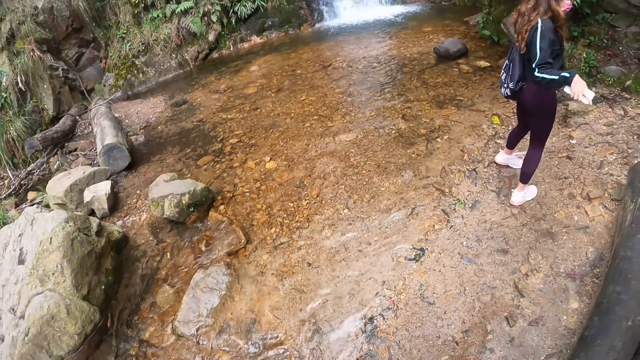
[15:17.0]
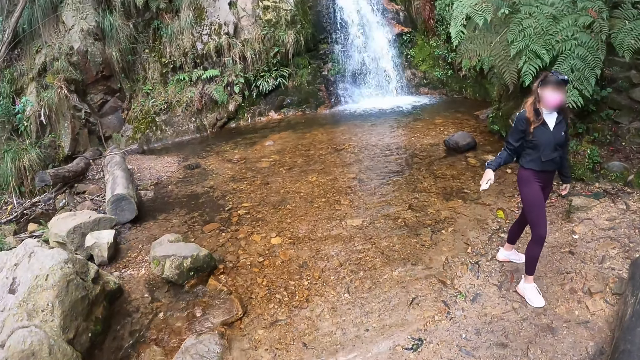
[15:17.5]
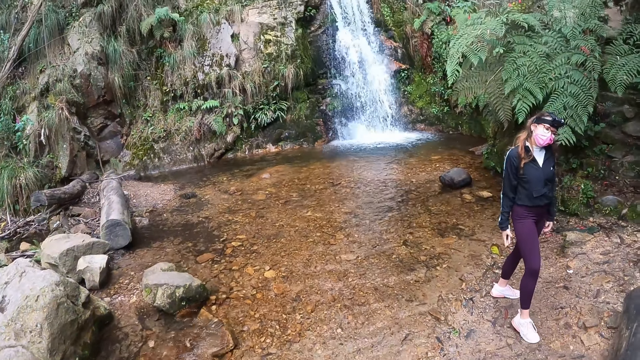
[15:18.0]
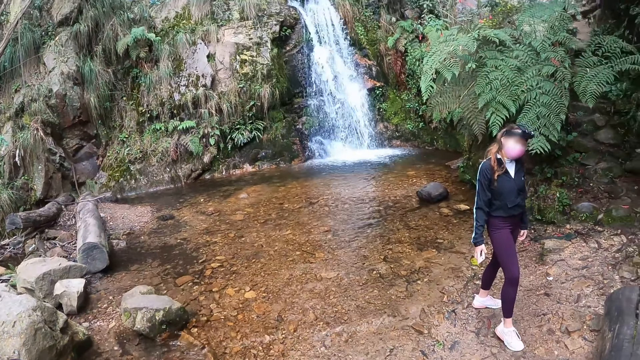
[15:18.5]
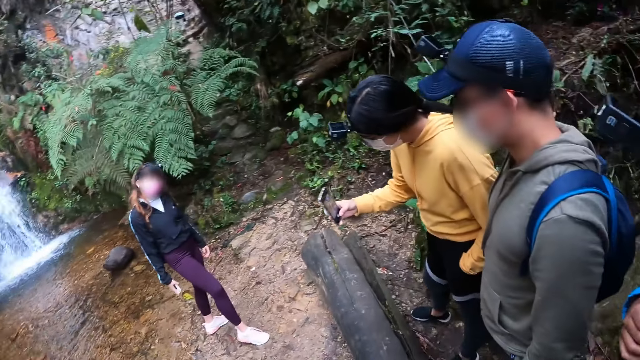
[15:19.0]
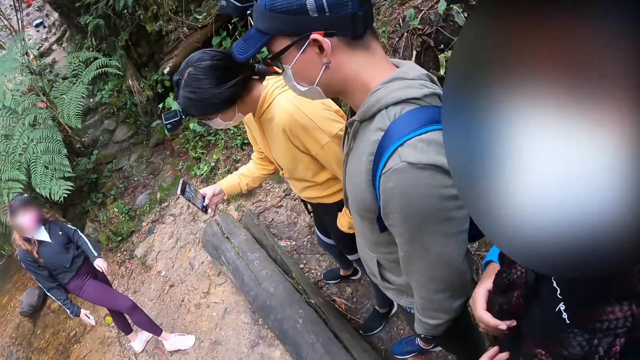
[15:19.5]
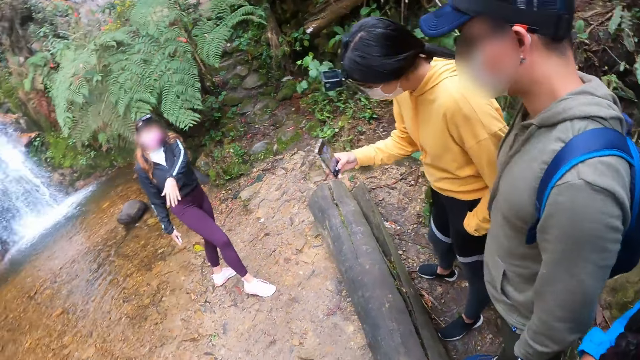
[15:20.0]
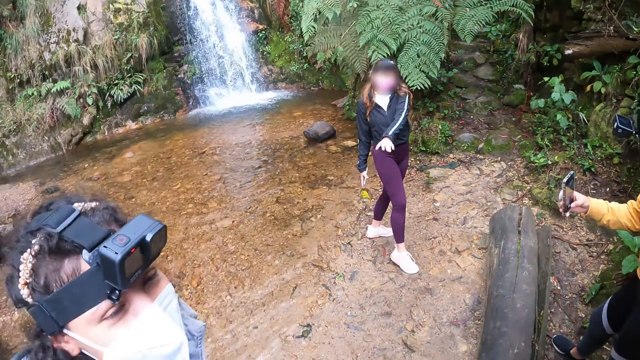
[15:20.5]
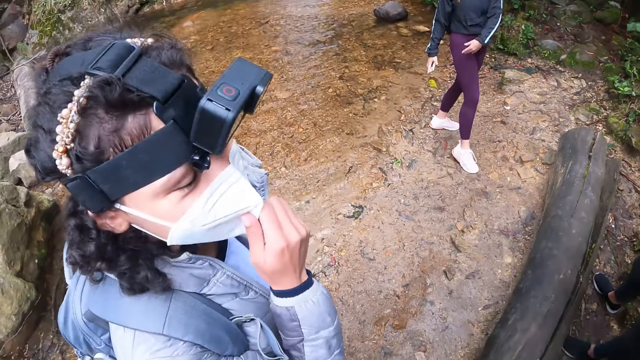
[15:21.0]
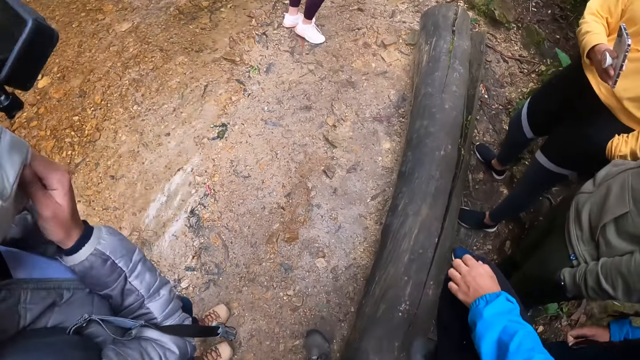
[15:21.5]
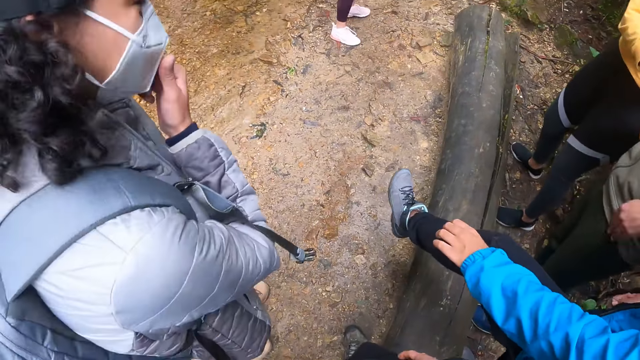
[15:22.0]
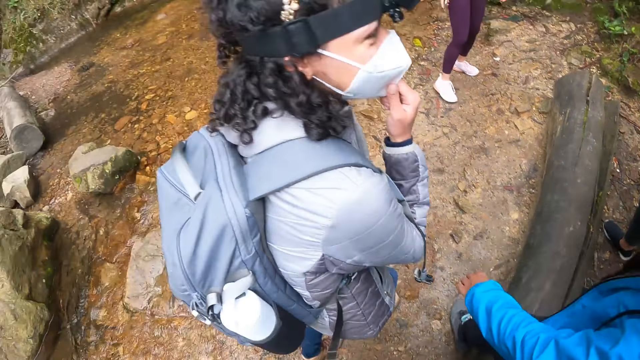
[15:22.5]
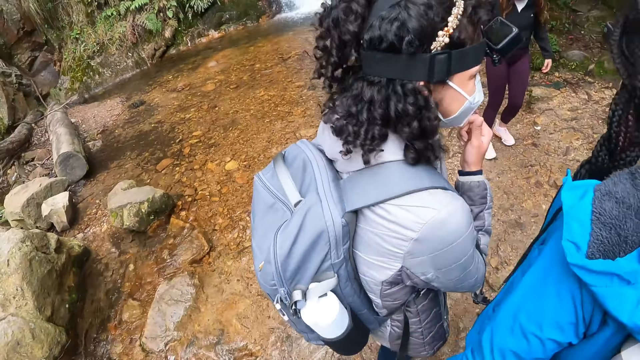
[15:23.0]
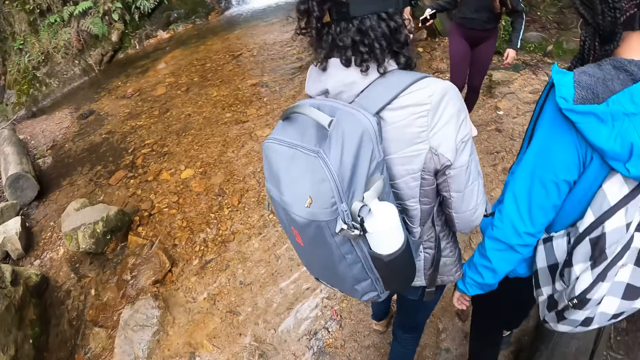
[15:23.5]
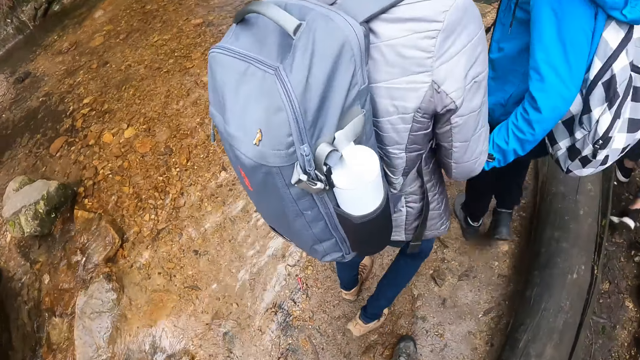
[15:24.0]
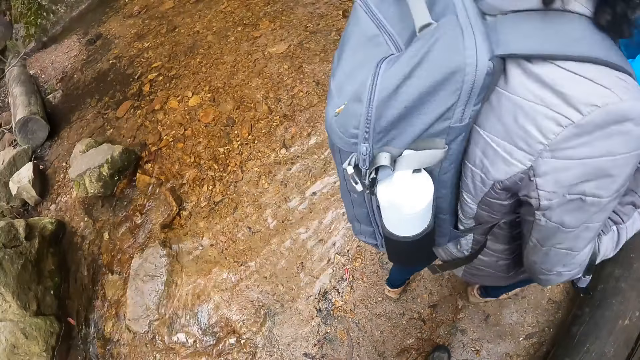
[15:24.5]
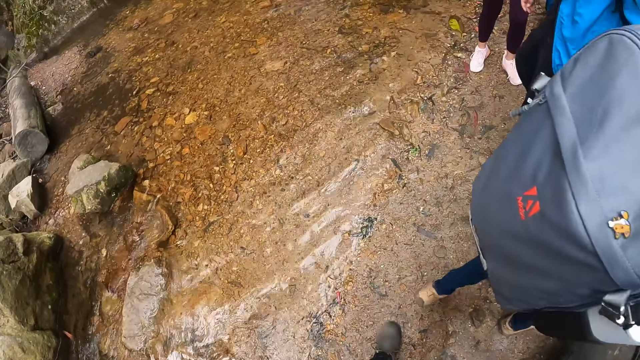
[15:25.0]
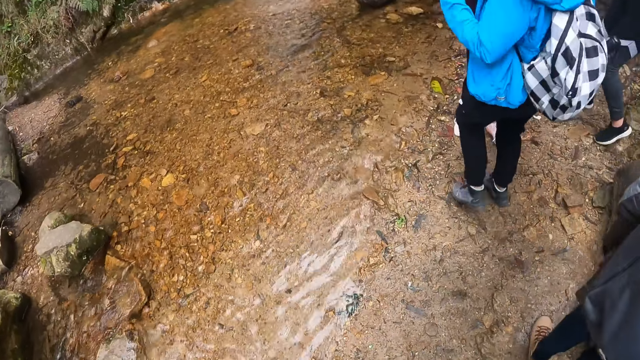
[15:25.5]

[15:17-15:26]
The woman poses for a camera. Another woman snaps the first woman with a phone in her right hand. The first woman waves her left hand. A third woman touches her nose mask with her right hand.

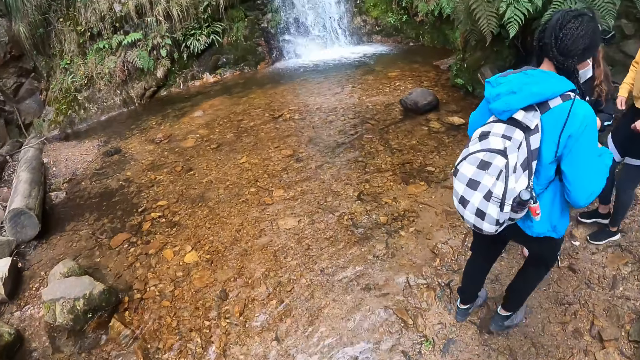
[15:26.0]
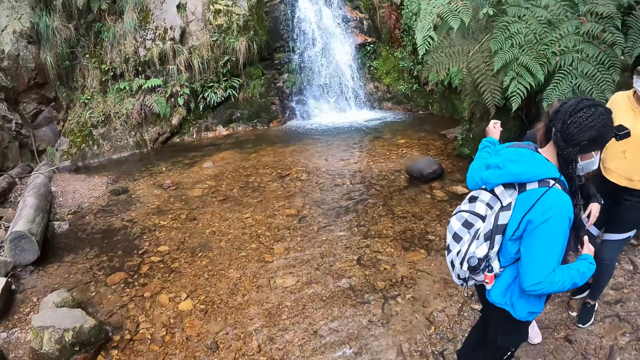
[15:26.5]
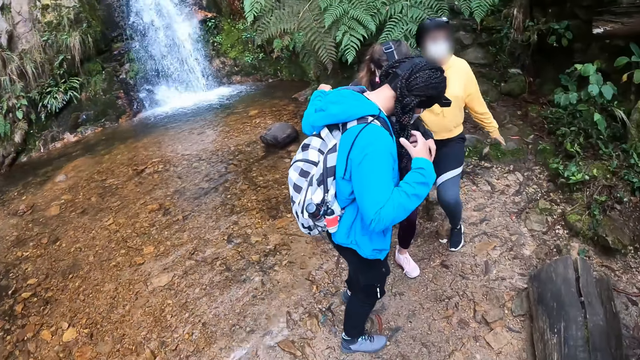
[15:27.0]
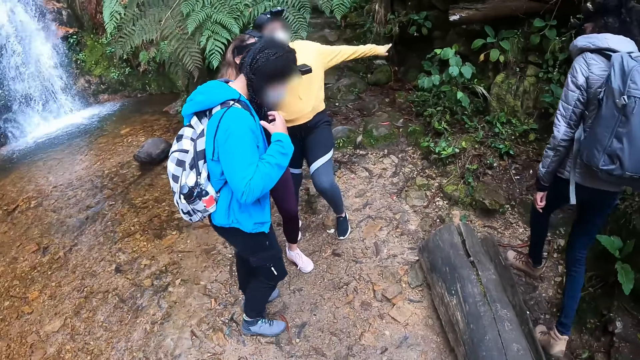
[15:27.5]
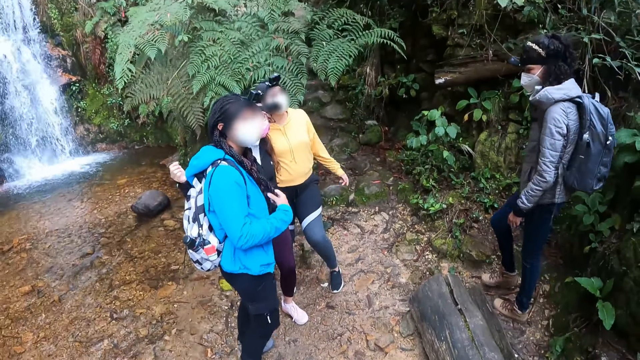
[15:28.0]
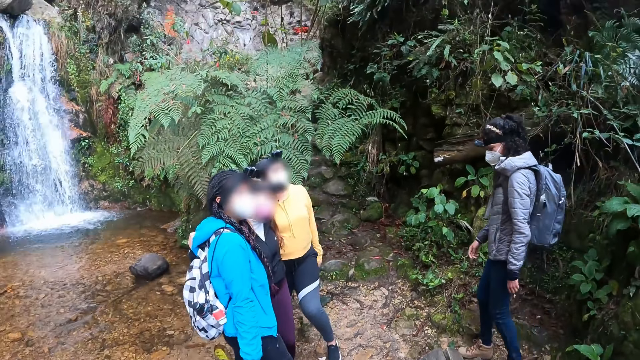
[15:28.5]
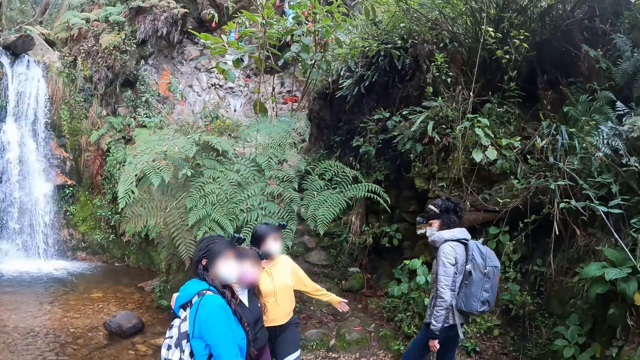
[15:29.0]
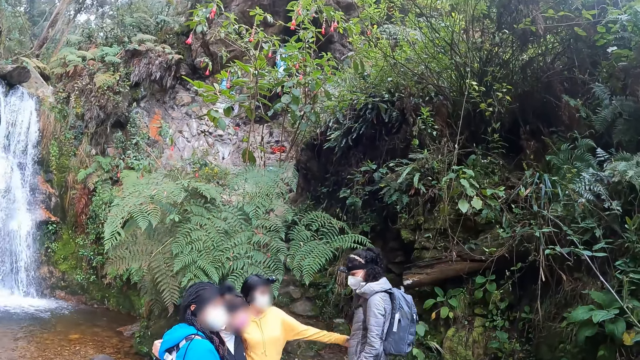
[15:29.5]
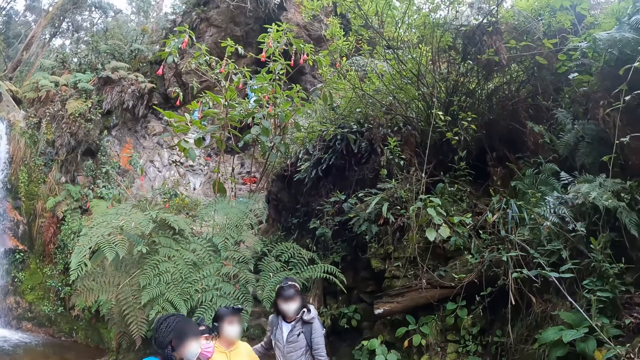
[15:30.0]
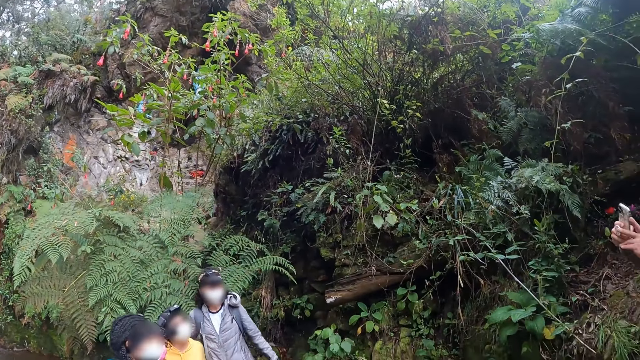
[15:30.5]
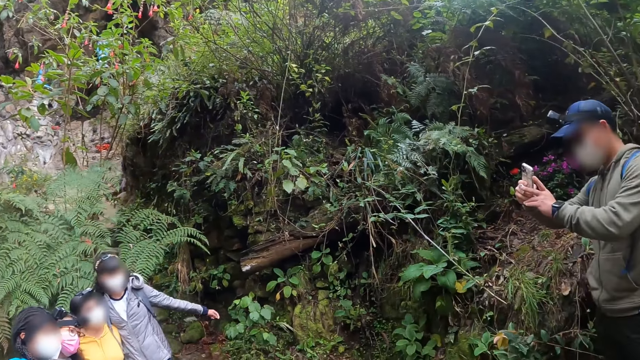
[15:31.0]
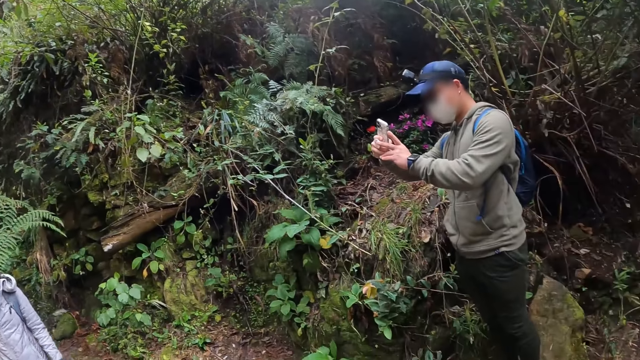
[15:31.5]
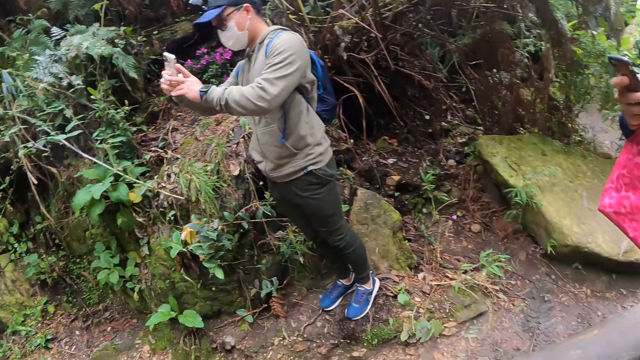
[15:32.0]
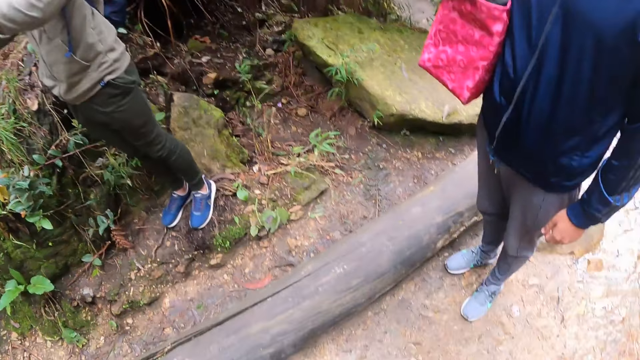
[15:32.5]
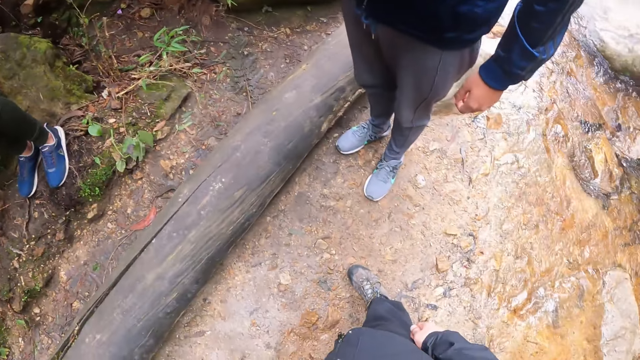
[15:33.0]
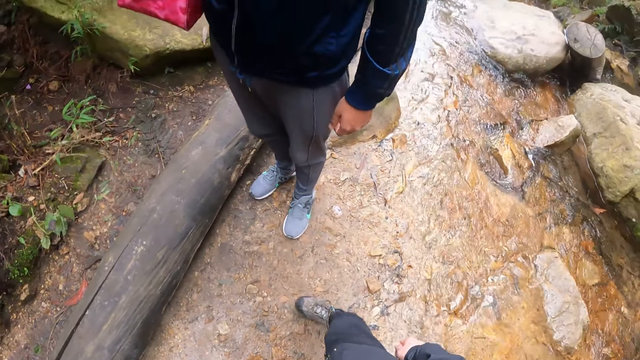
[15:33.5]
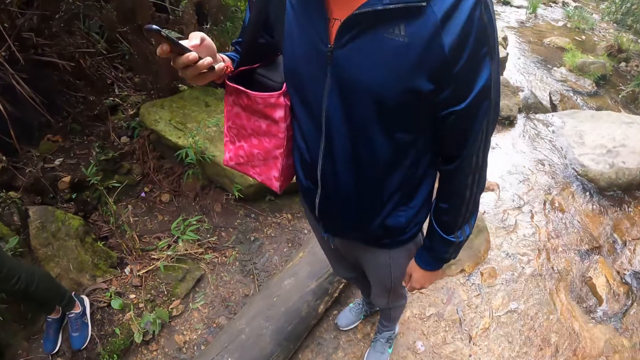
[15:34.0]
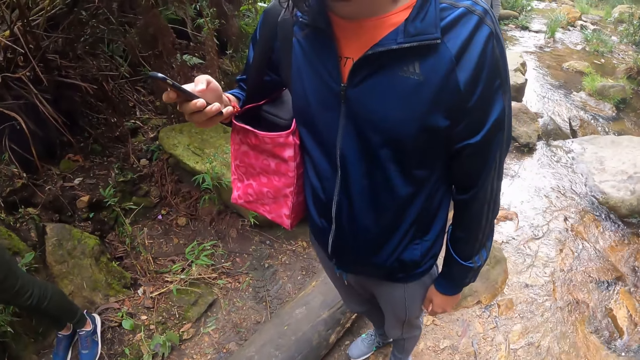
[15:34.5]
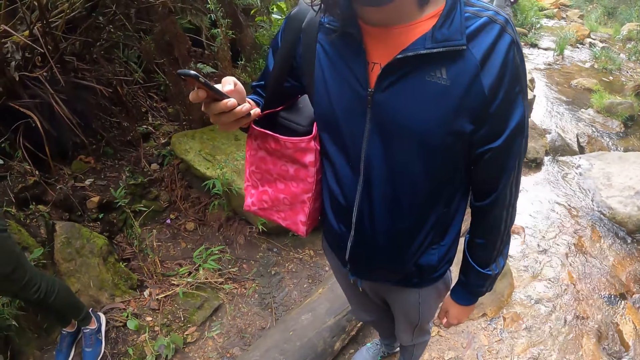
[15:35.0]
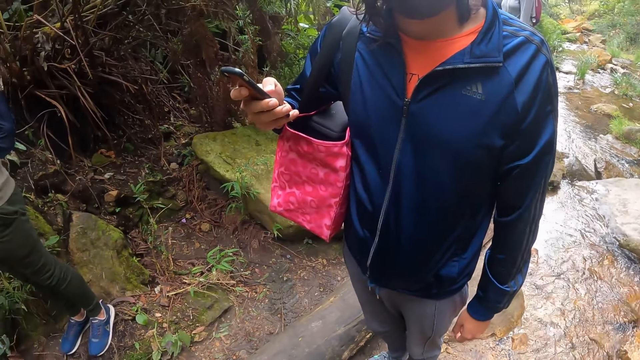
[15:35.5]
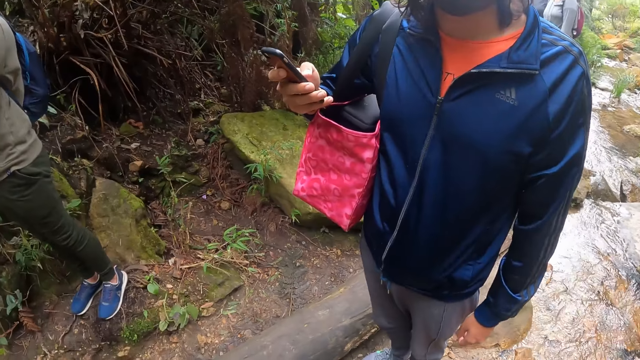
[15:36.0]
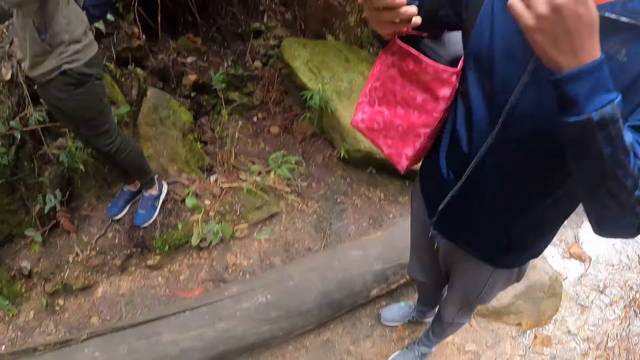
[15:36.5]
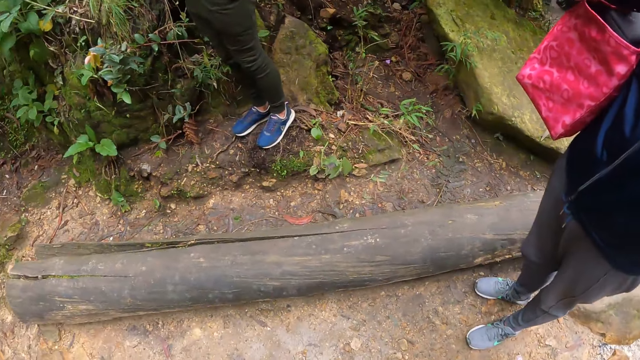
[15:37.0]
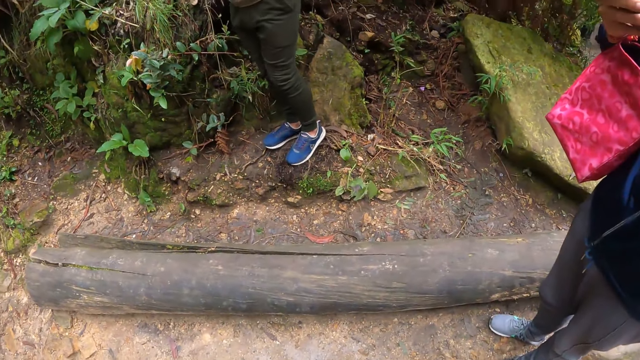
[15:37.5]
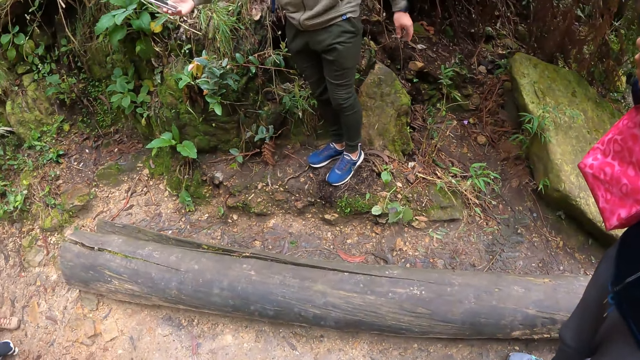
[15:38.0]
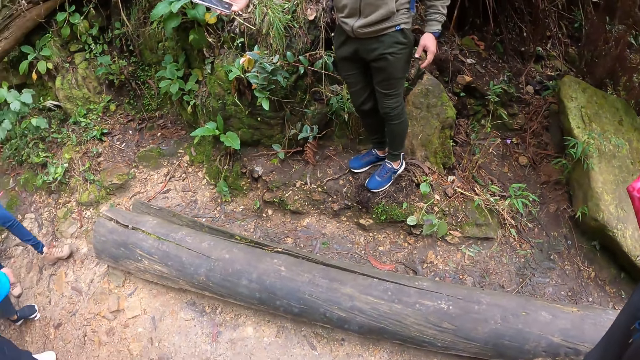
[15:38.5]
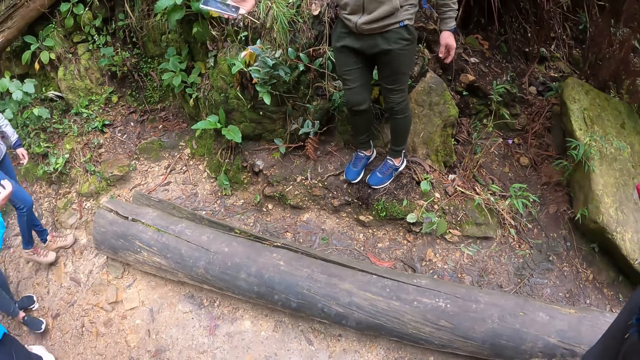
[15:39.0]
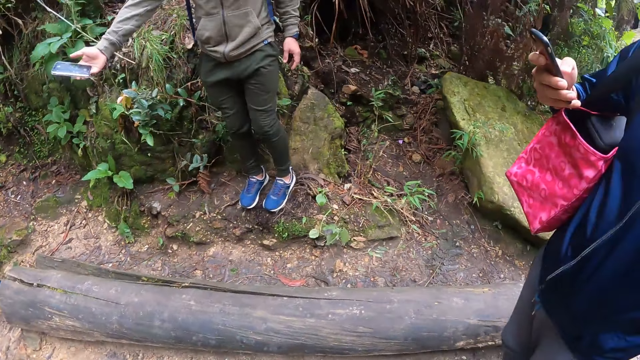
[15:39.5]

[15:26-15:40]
The woman touches her hair with her right hand. The man snaps her and two other women. The camera wearer turns towards the man and another man. The first man snaps the woman and three other women. The other man holds a phone with his right hand. He touches his nose mask with his left hand.
